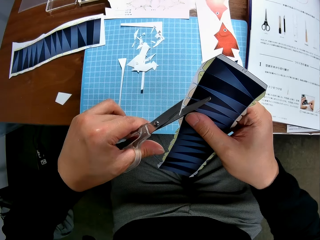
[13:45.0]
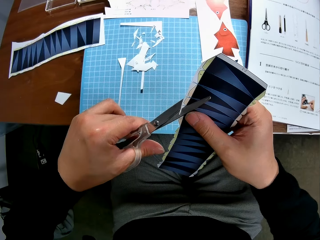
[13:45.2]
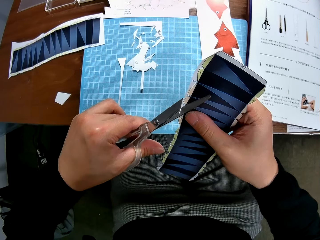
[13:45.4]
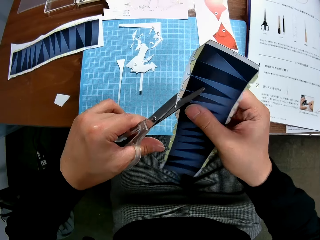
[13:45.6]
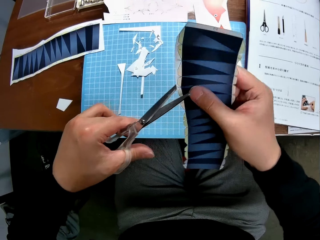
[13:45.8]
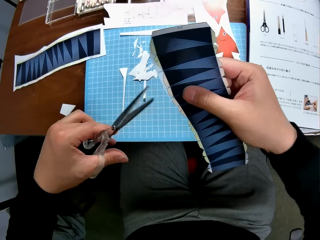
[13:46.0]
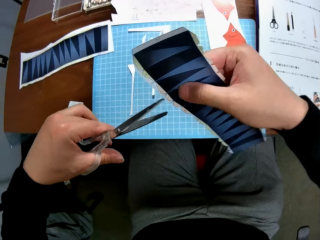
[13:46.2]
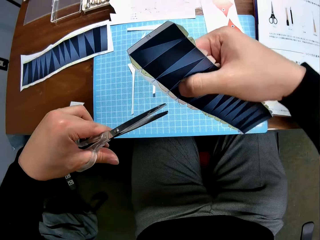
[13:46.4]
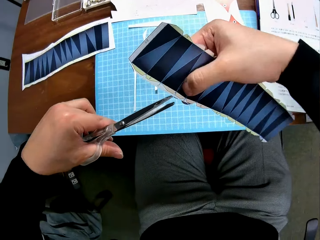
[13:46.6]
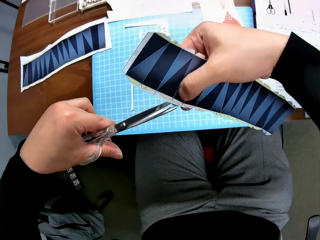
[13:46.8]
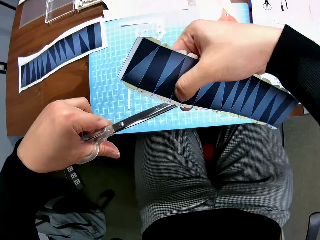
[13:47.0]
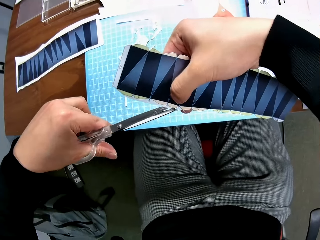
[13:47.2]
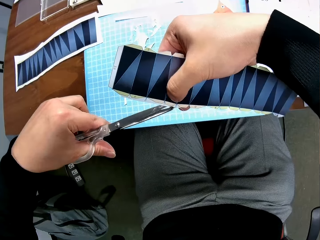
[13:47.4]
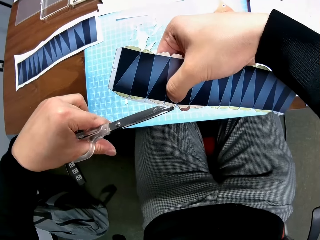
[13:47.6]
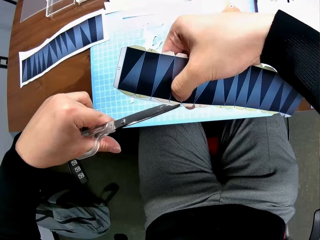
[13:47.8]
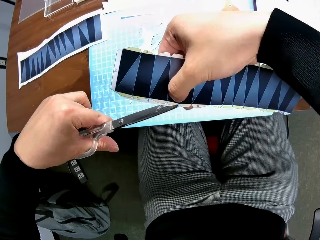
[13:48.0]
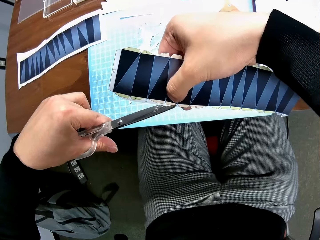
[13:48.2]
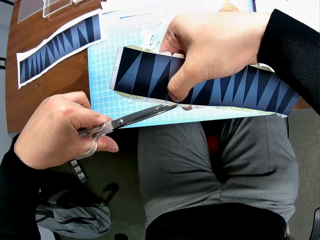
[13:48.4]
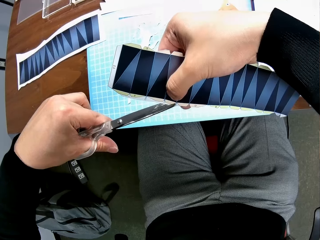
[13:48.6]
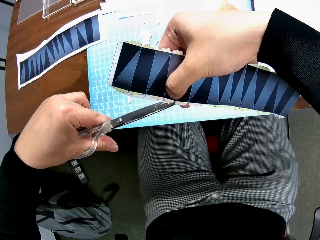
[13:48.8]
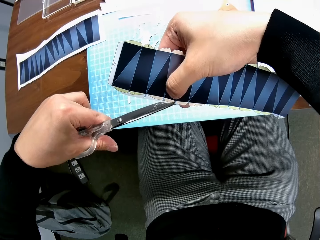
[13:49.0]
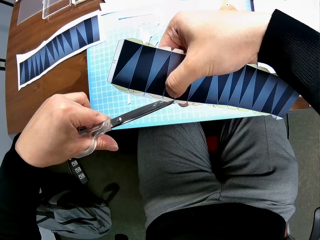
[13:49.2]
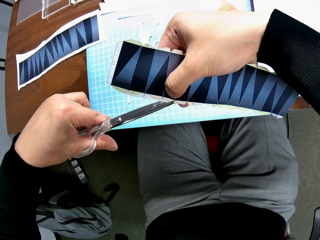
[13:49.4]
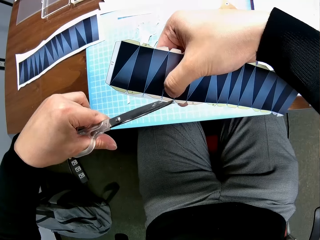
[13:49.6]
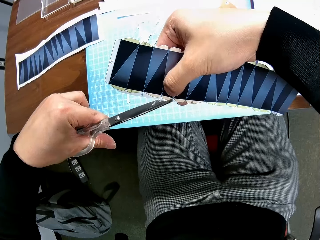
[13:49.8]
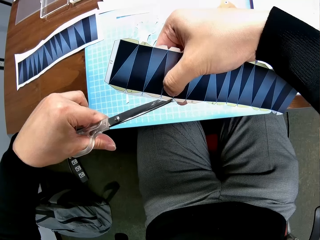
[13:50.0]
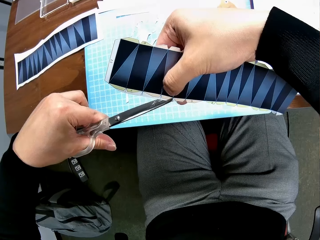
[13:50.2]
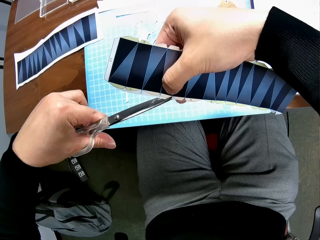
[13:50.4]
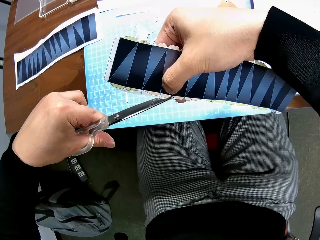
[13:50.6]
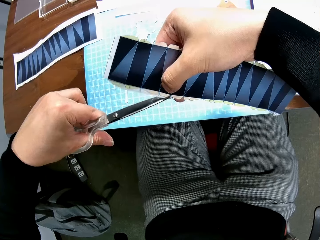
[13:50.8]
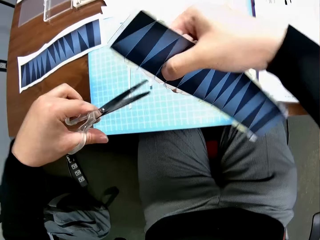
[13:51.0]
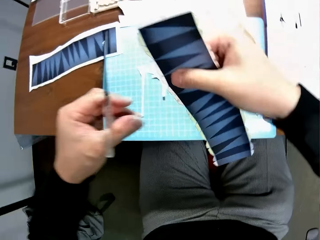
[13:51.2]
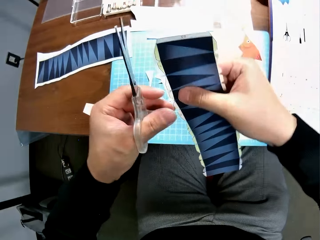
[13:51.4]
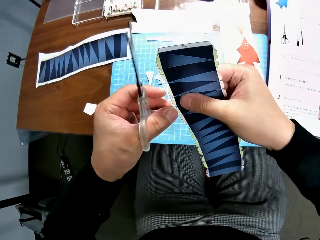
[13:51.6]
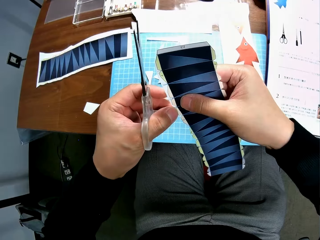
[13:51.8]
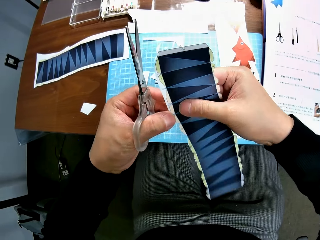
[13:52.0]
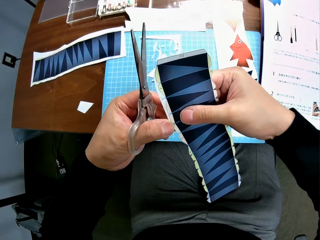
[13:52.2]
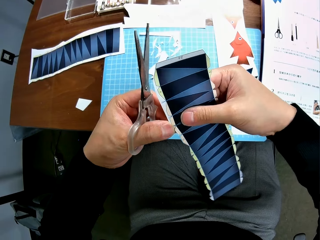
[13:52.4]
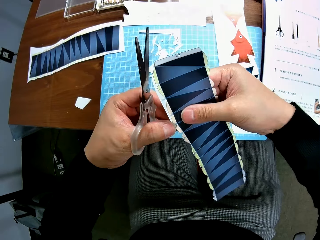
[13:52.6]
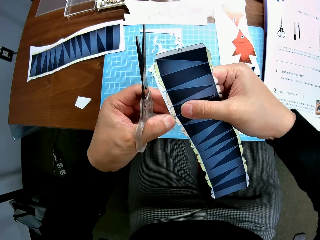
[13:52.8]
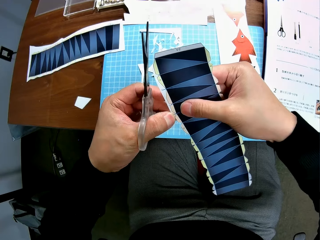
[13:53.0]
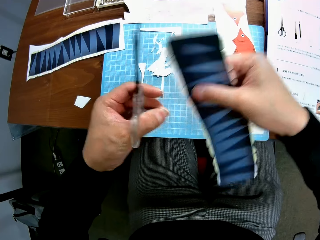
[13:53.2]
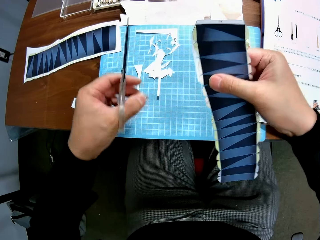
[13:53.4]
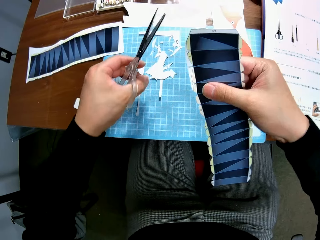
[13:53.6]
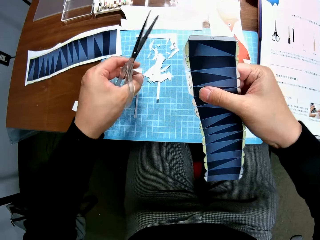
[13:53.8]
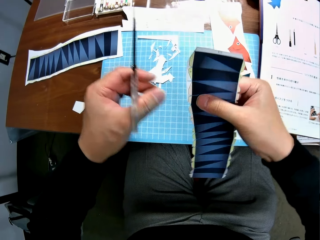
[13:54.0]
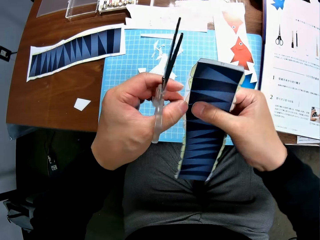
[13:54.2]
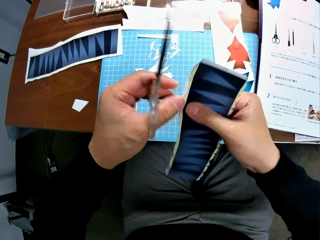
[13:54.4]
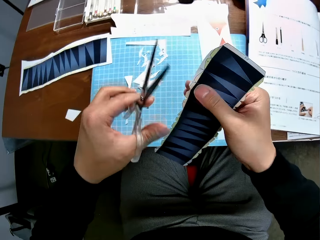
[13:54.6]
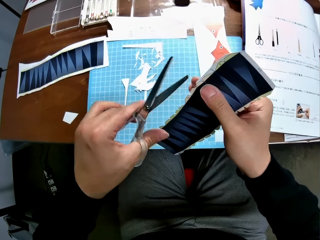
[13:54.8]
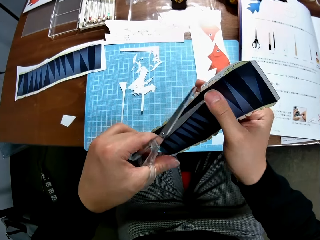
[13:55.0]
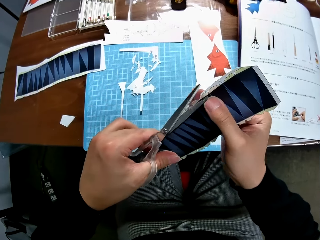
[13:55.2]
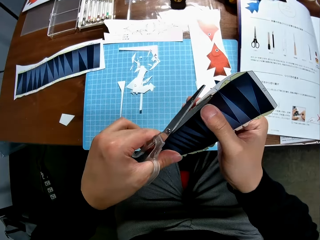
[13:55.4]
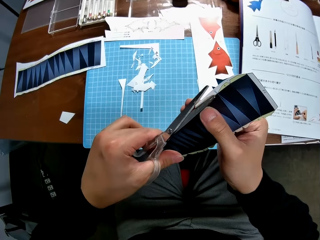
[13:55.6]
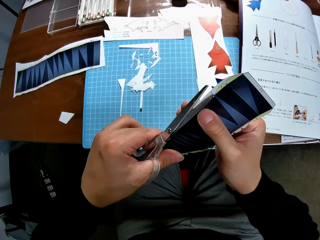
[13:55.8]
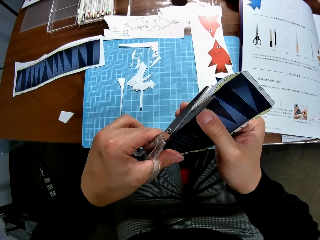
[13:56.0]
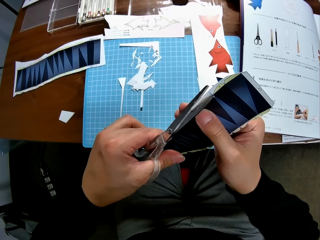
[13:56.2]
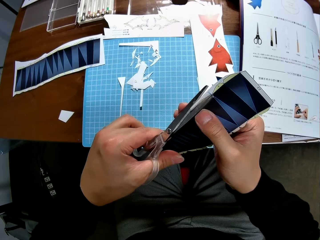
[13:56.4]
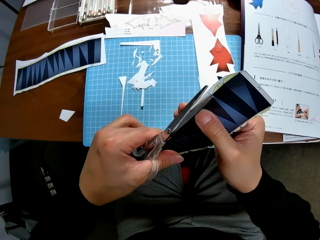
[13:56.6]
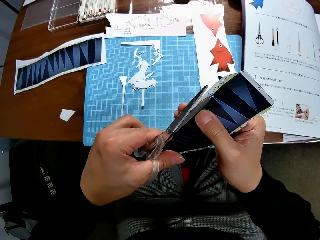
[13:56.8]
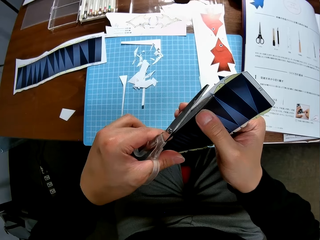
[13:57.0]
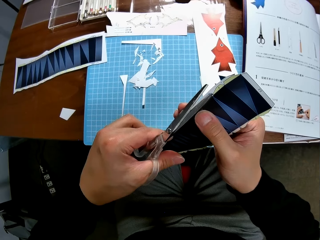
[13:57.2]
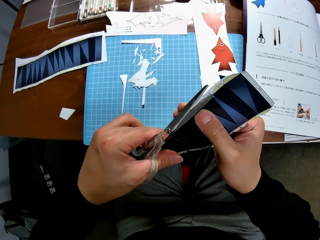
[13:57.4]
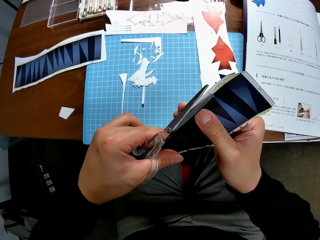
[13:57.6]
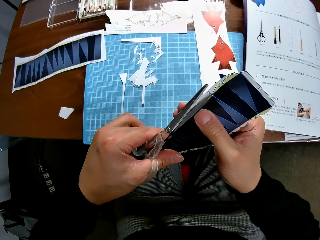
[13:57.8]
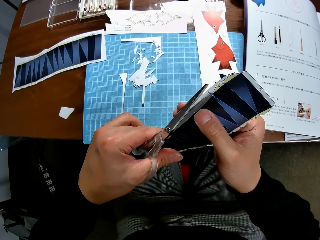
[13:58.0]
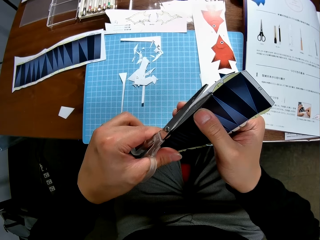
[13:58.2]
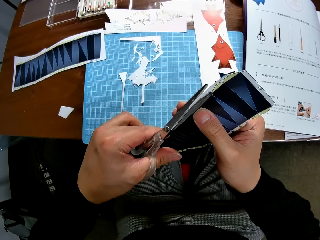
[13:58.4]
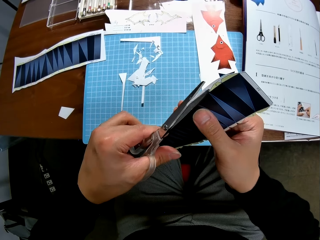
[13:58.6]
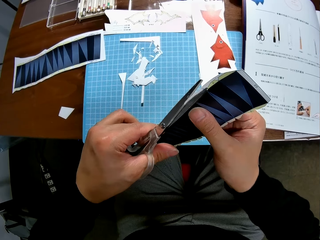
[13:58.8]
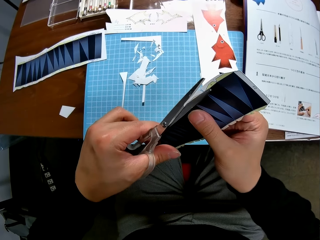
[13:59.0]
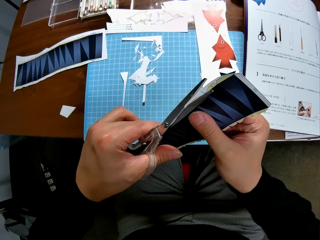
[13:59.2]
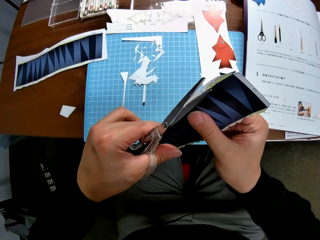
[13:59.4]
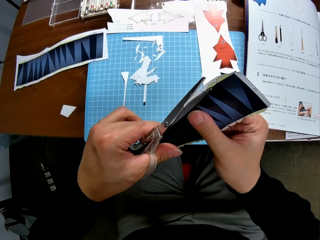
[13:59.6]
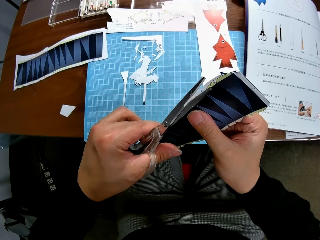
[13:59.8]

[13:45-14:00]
The camera wearer adjusts the paper and cuts the paper. They remove a cut piece from the paper stock. They drop the cut piece on the cutting mat of the table. They continue to craft the paper stock with the scissors. They adjust the paper. They cut the paper.

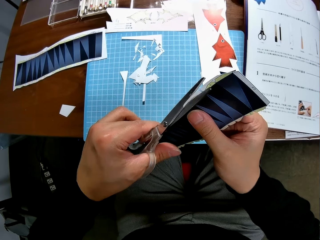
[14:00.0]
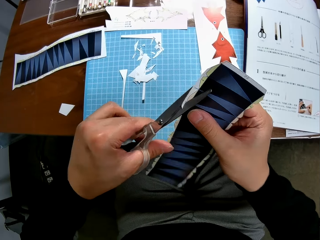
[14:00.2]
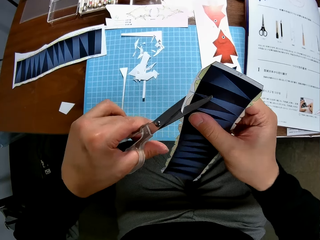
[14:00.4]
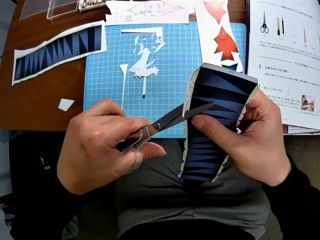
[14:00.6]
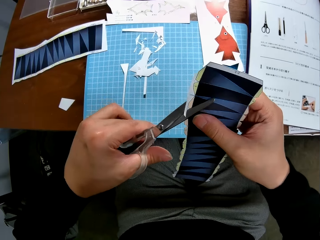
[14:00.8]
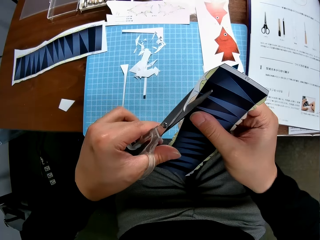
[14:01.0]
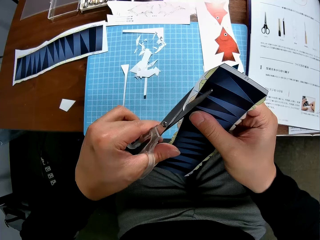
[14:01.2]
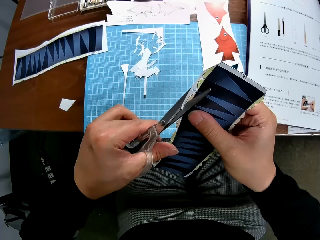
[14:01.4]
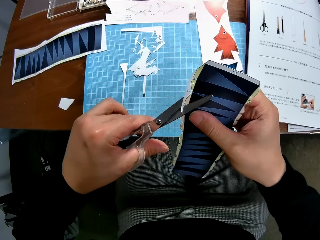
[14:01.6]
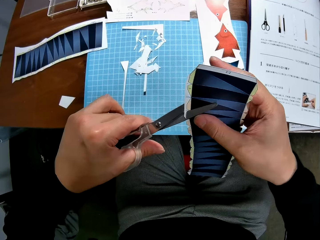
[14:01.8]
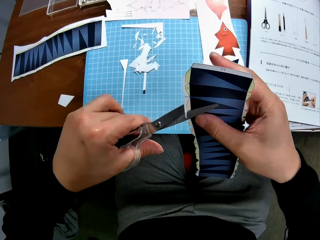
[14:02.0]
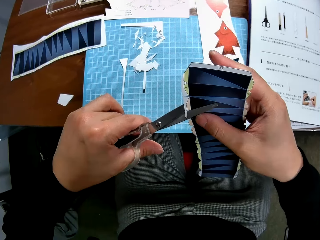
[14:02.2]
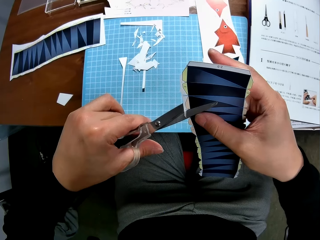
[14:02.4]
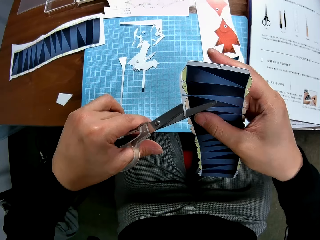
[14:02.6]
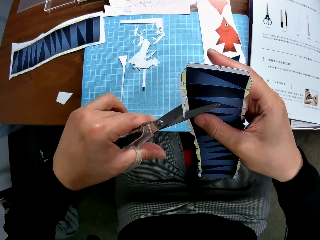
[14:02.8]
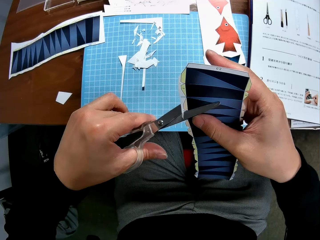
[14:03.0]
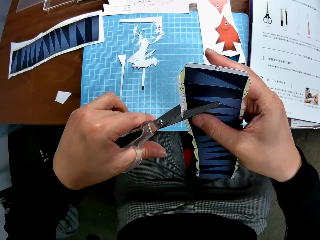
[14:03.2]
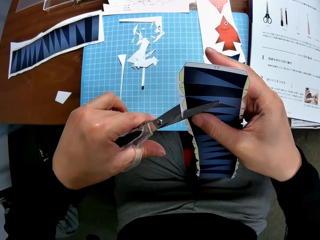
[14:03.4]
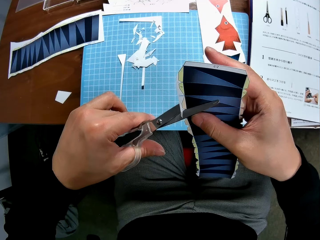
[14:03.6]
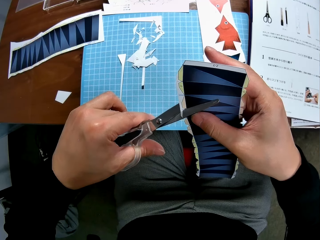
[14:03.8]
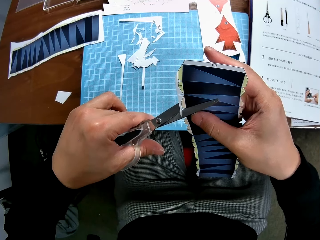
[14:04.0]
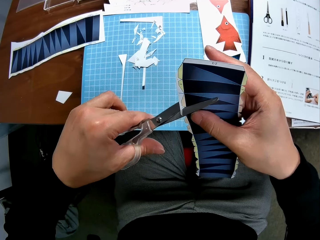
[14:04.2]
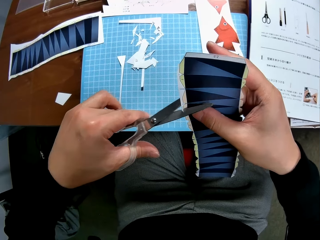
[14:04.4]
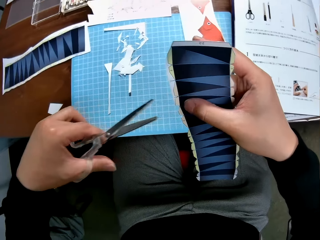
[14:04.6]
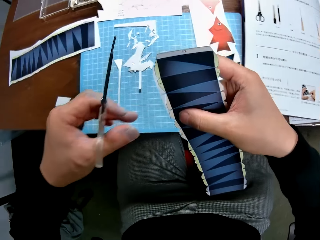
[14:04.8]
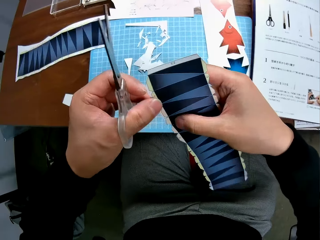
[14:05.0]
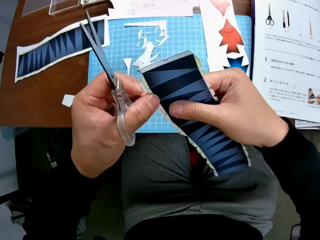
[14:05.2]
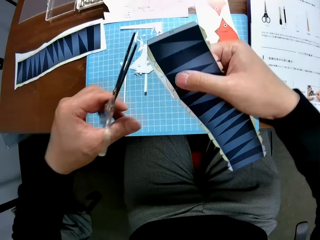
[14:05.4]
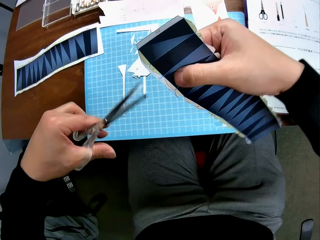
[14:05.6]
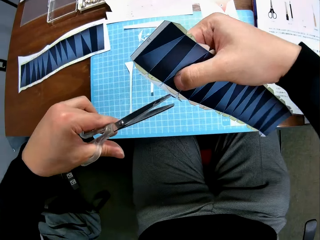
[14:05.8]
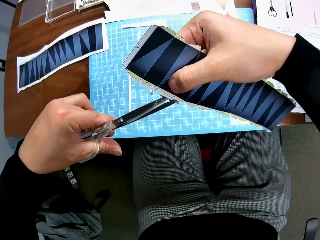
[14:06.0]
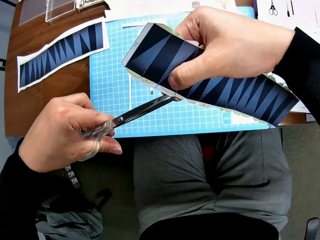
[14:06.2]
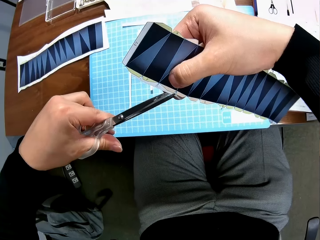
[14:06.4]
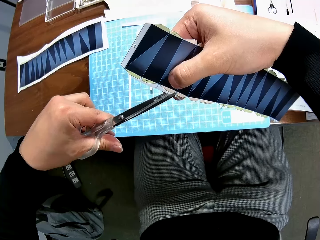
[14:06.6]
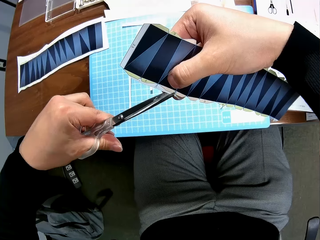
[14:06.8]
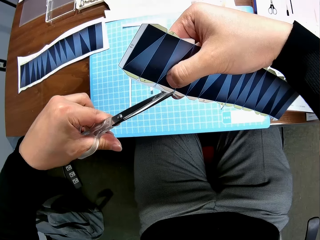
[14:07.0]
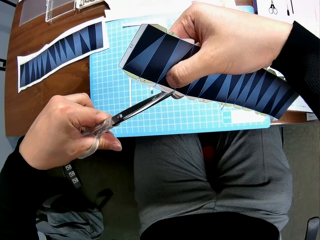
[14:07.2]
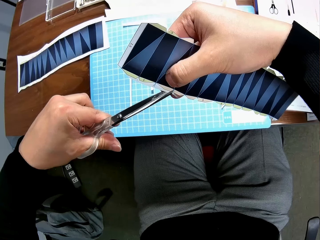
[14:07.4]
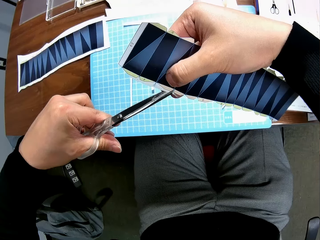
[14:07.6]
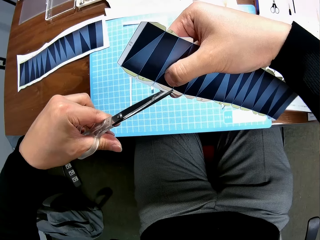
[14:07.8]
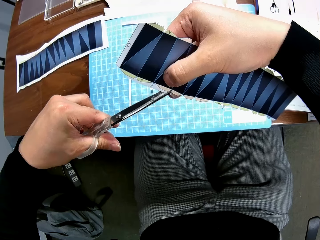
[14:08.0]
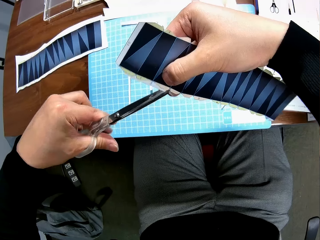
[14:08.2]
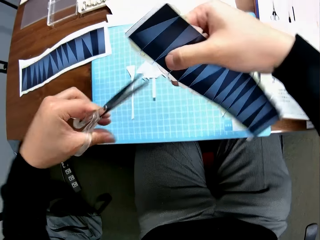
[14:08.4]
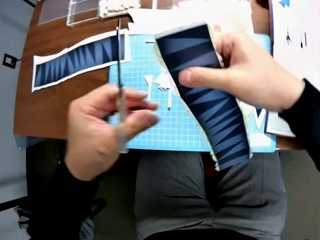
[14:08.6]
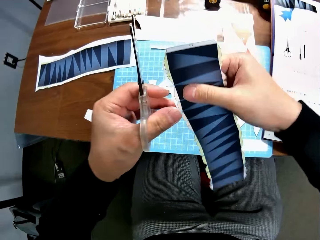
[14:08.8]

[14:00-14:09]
The camera wearer adjusts the paper. They cut the paper.
